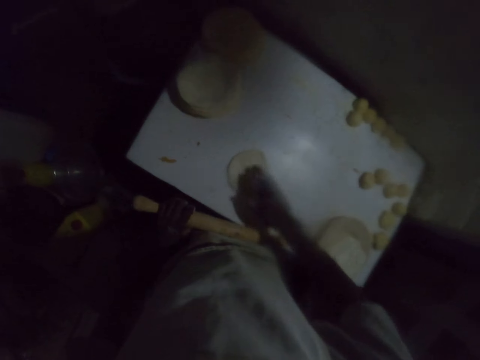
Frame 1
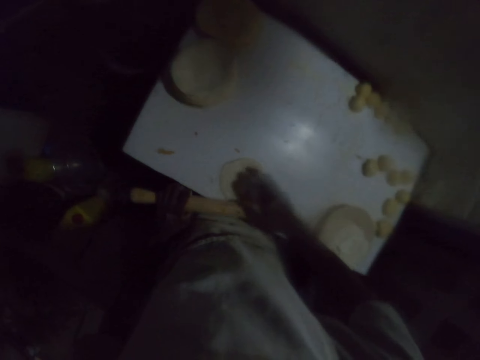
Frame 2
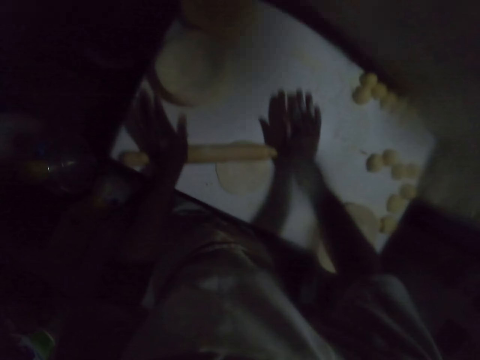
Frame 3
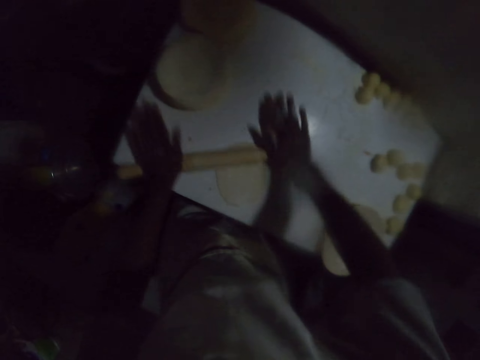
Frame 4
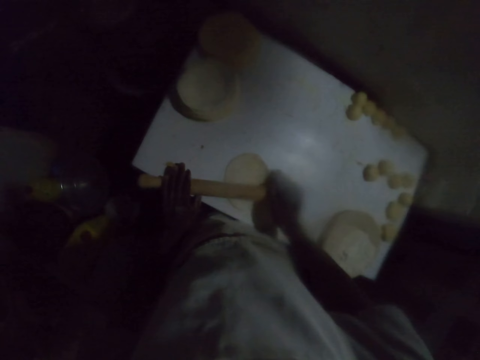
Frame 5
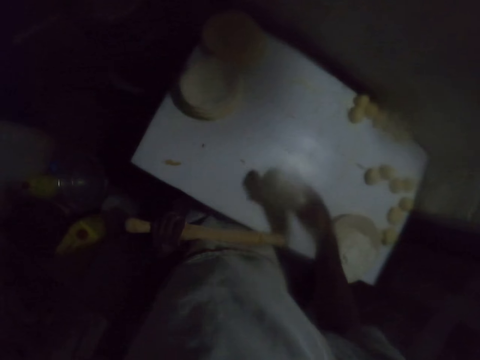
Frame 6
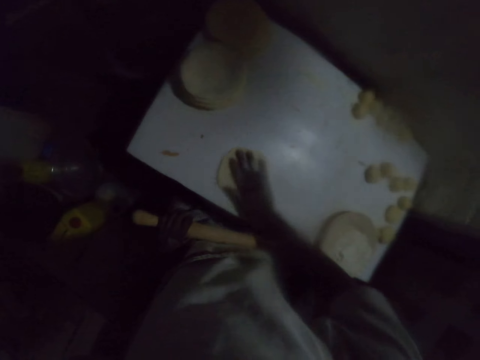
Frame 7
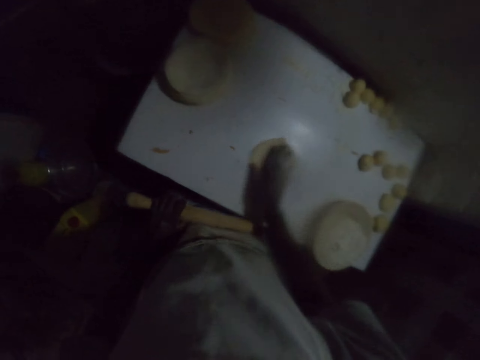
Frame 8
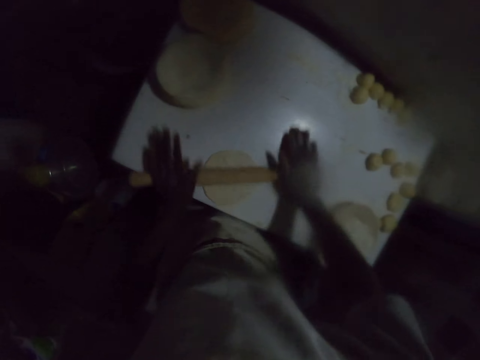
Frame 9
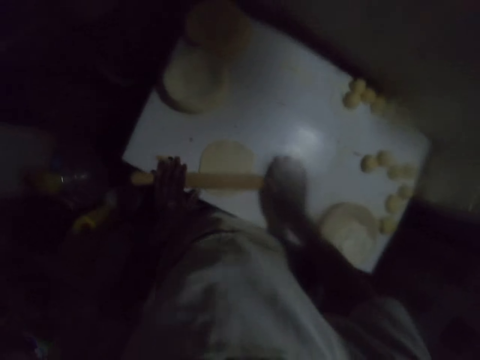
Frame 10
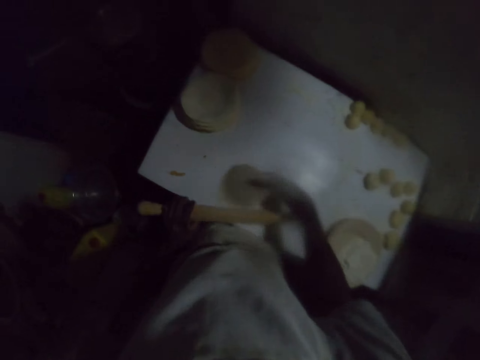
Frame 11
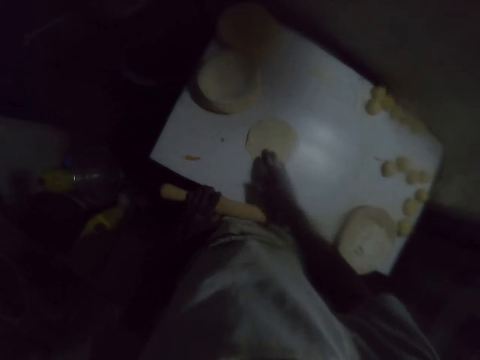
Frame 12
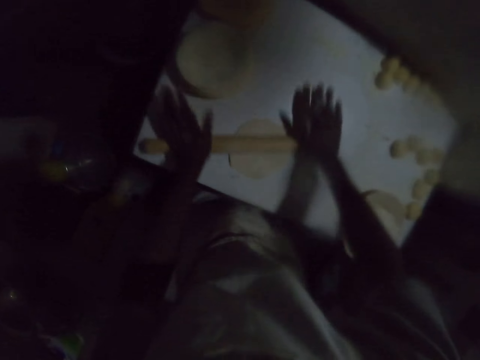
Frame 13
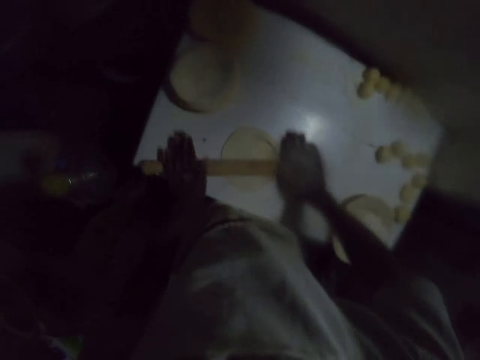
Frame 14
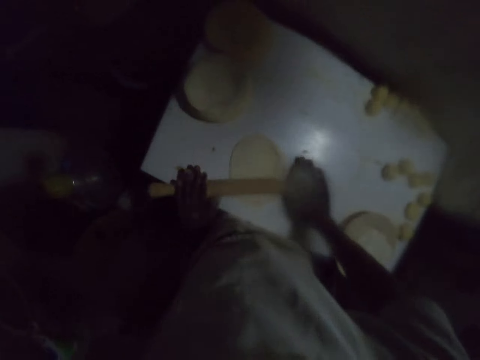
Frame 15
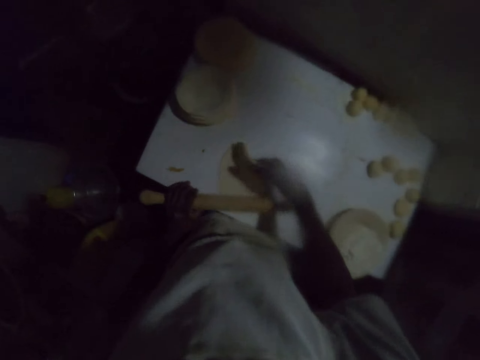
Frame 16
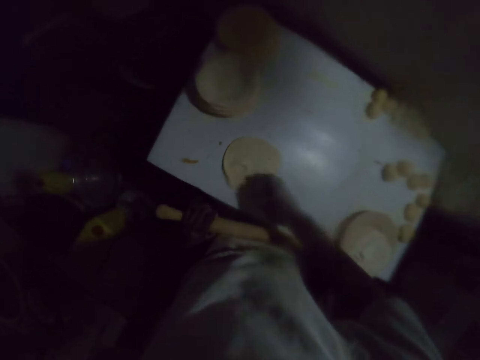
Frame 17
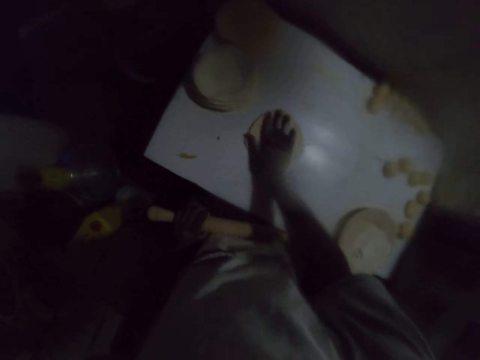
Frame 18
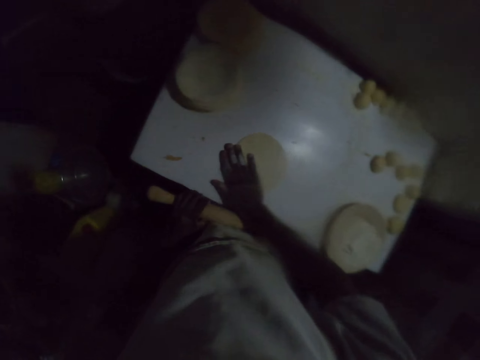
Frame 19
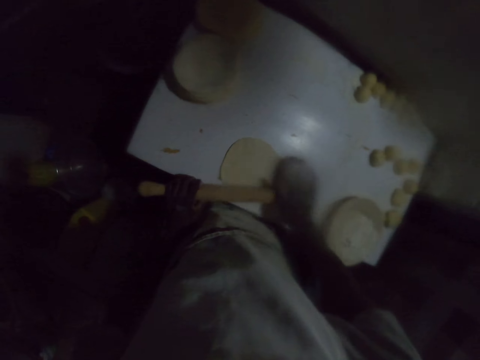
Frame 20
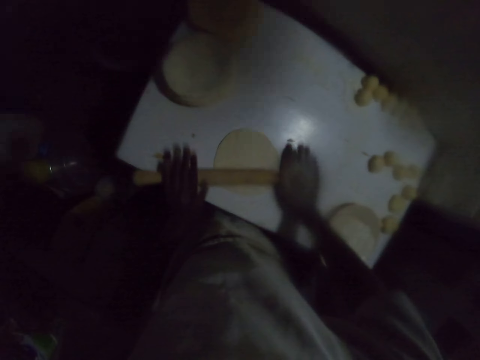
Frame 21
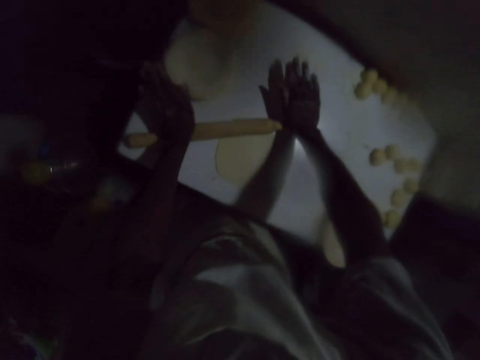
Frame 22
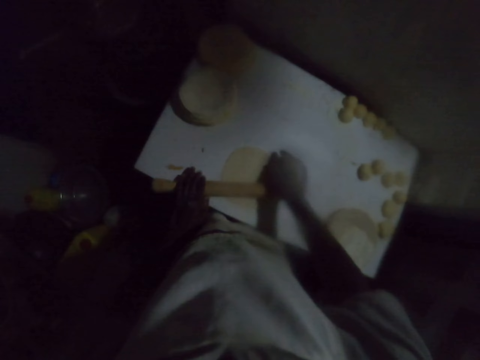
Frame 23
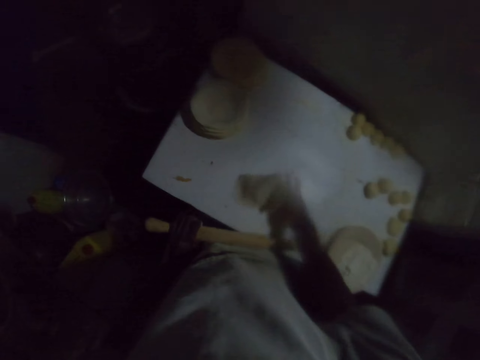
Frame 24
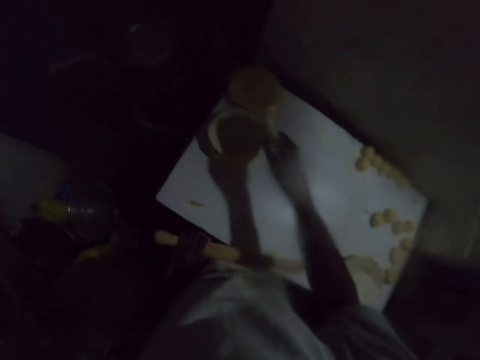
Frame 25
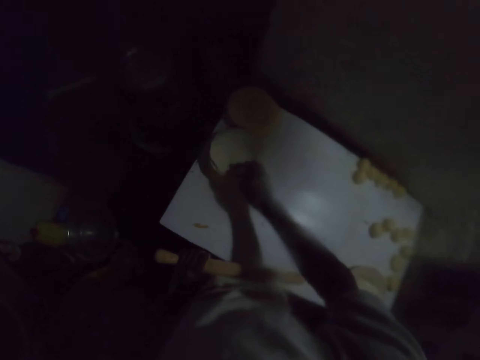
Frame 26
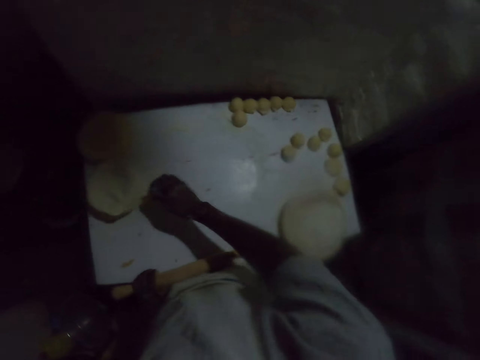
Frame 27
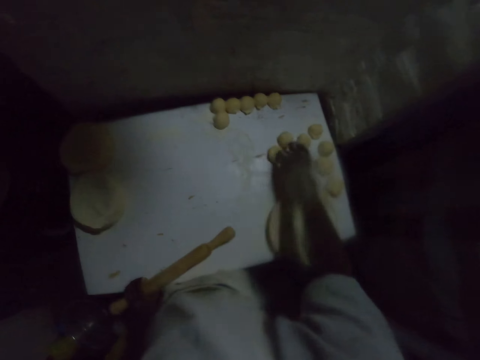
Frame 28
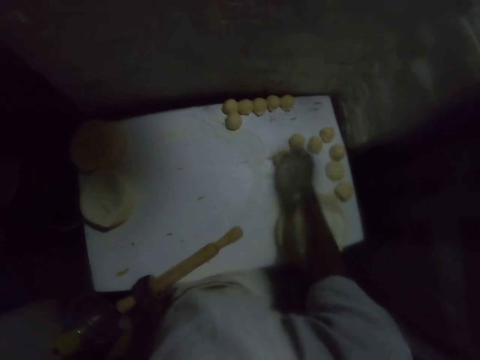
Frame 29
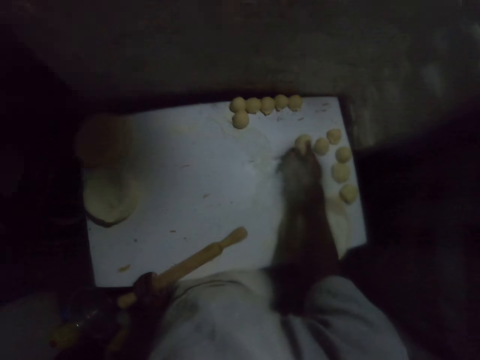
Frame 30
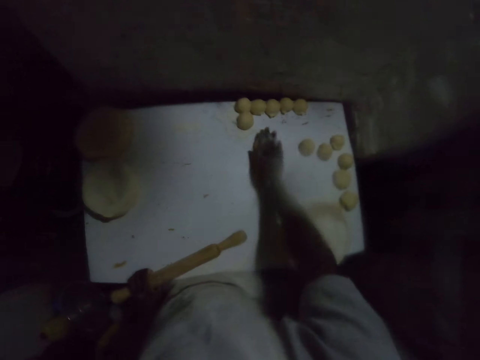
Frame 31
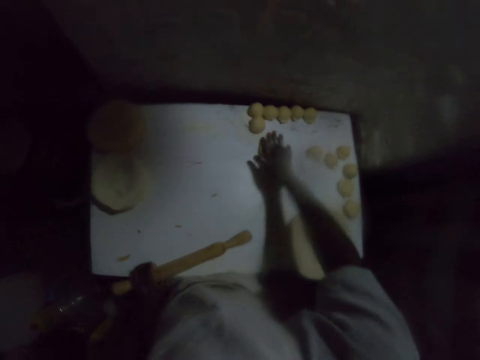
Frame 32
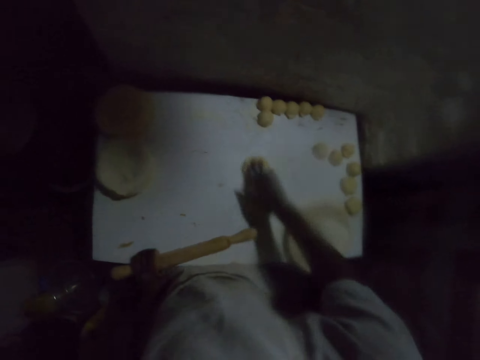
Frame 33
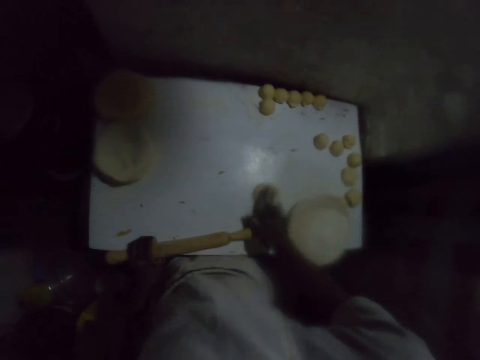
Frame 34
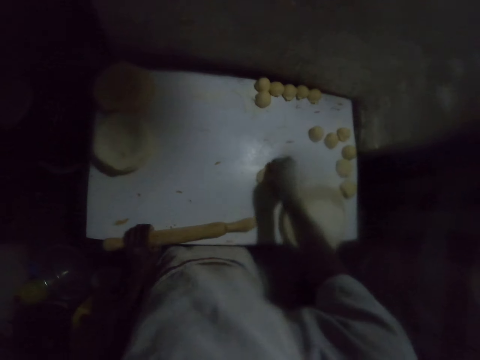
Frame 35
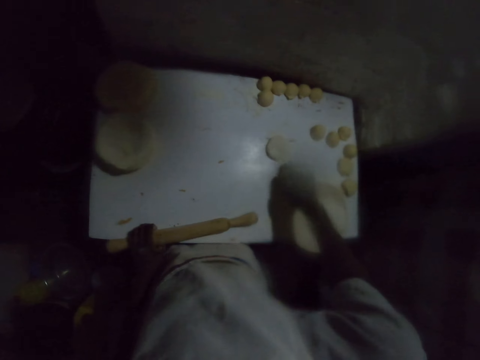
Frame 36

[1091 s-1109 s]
The camera wearer turns the dough on the table. They move the dough on the flour on the table and spread the dough on the table. They roll the dough with a rolling stick. They turn the dough on the table. They spread the dough on the table and move the dough on the flour on the table. They roll the dough with a rolling pin. They flip the dough. They roll the dough with the rolling pin on the table. They flip the dough. They drag the dough on the table. They roll the dough with the rolling pin on the table. They turn the dough. They pick the rolled dough. They put the rolled dough on other rolled doughs. They pick a dough ball. They dip the dough in the flour. They dust the dough with flour. They drag the dough on the table.

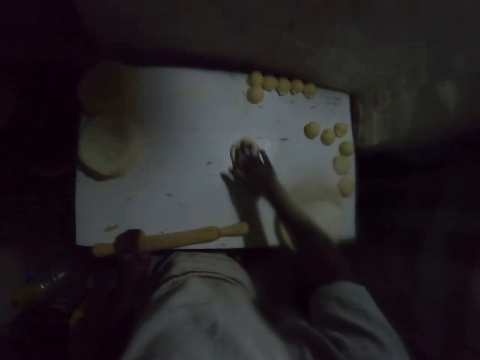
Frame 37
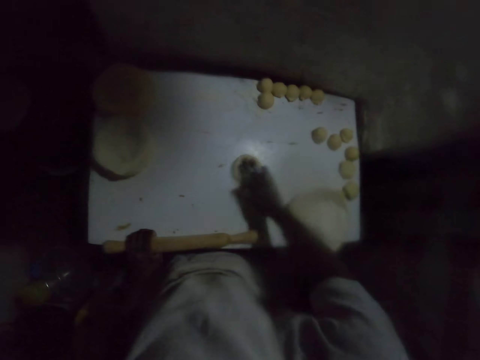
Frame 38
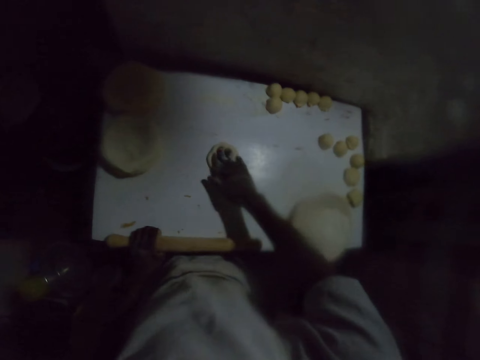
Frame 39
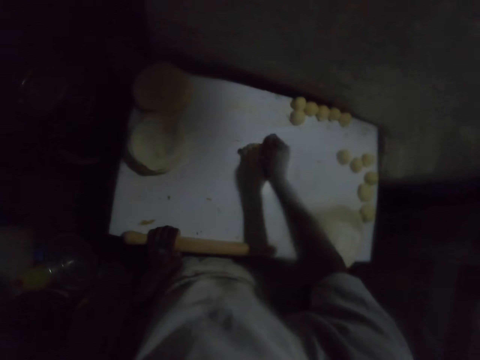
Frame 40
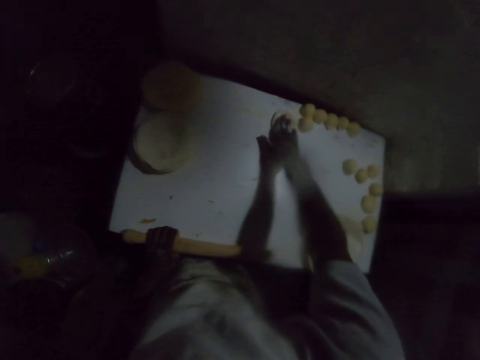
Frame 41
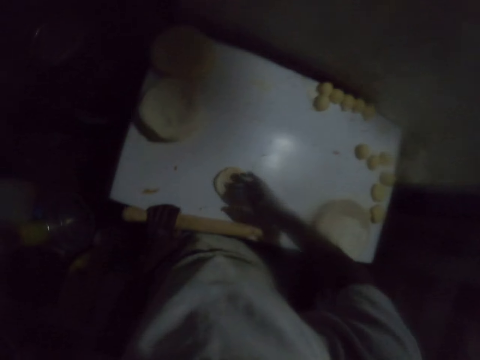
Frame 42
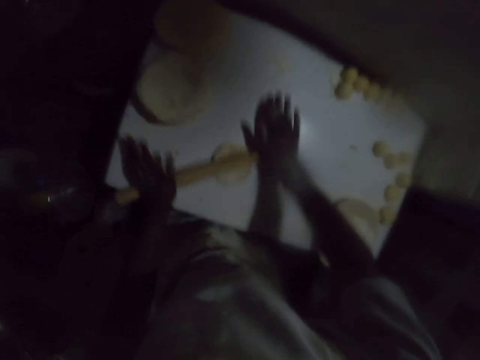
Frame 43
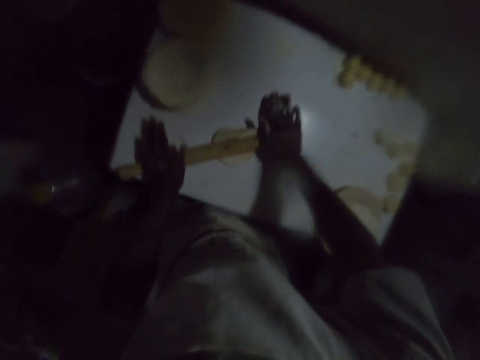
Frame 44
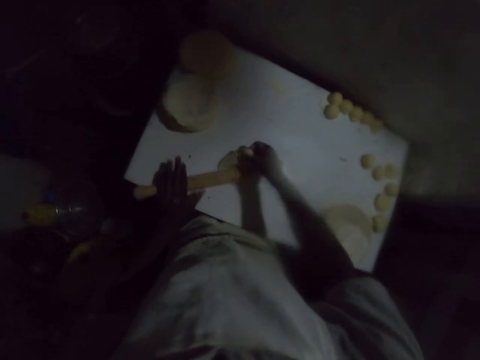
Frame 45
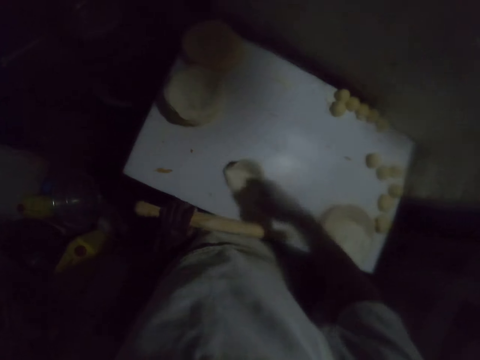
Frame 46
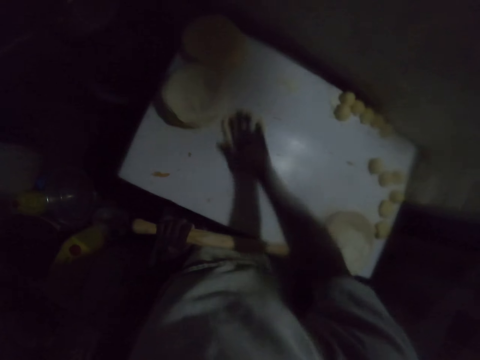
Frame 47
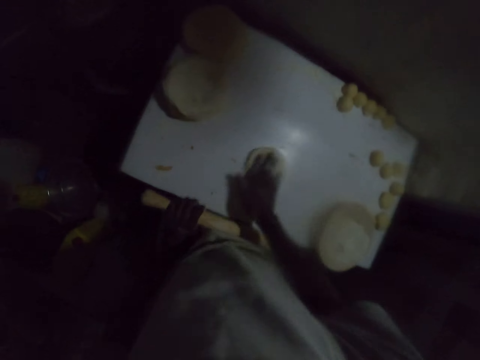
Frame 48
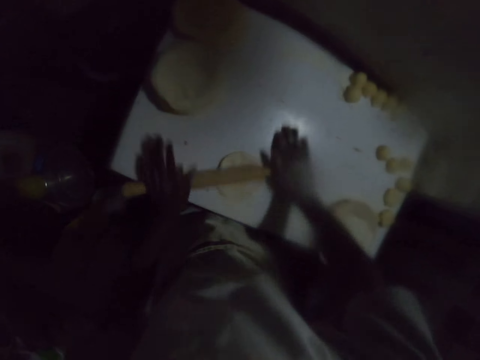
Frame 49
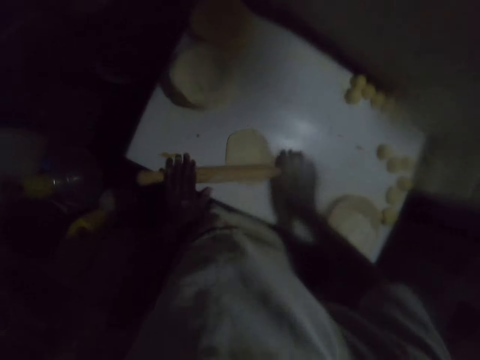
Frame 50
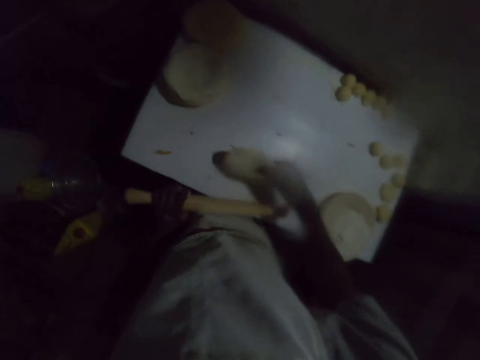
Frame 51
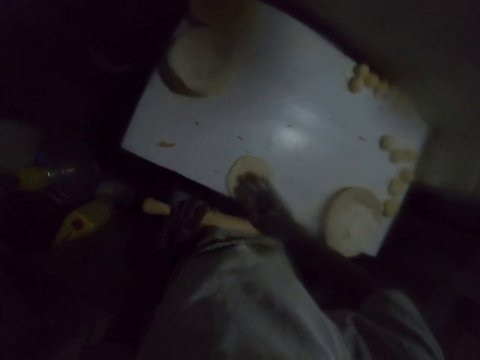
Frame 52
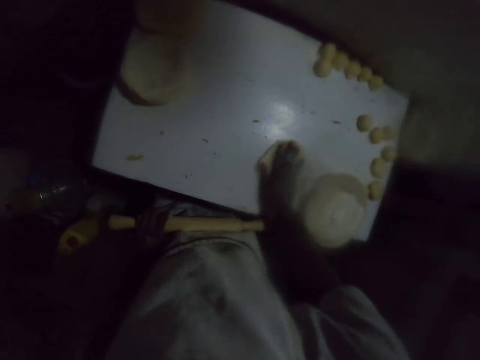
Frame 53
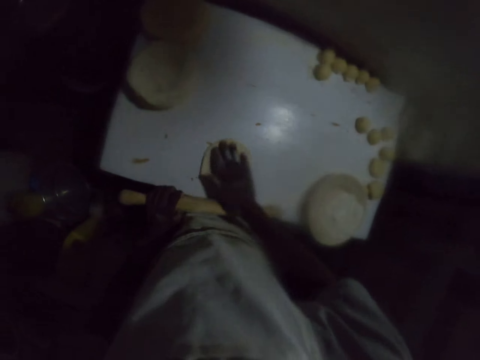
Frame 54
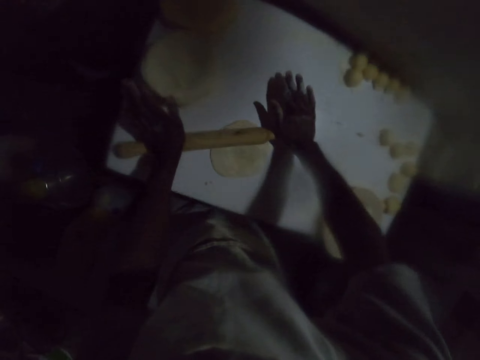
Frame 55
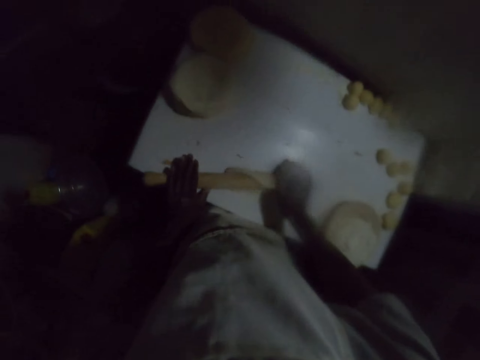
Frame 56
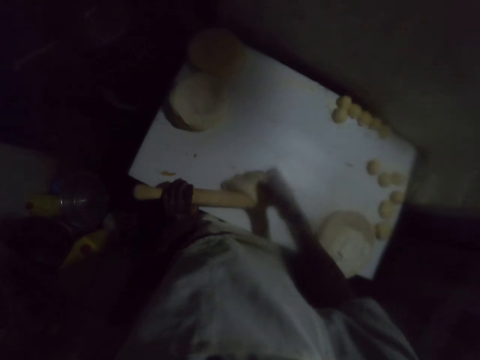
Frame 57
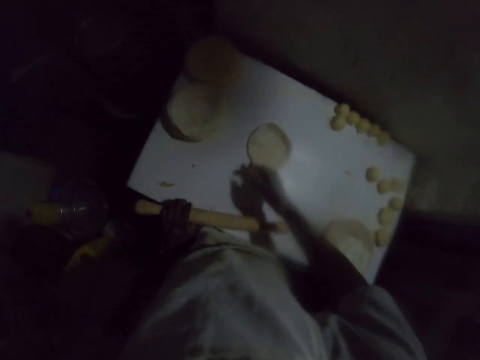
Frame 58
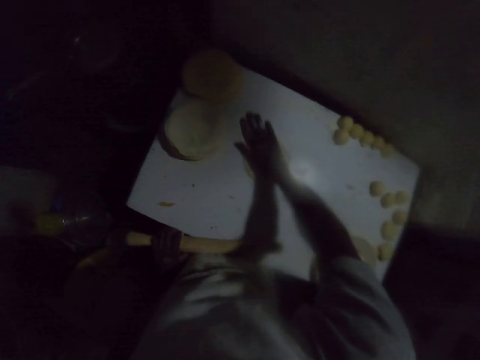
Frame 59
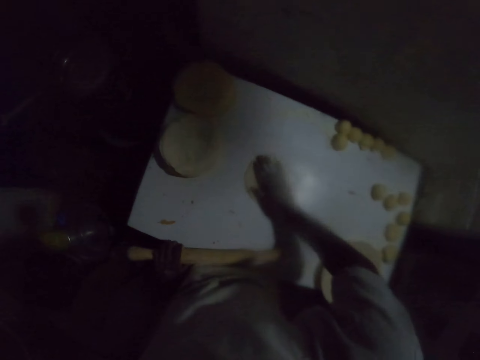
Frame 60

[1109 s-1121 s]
The camera wearer rolls the dough with a rolling pin on the table. They flip the dough. They drag the dough on the table. They roll the dough with the rolling pin on the table. They flip the dough. They drag the dough on the table. They roll the dough with the rolling pin on the table. They flip the dough.
